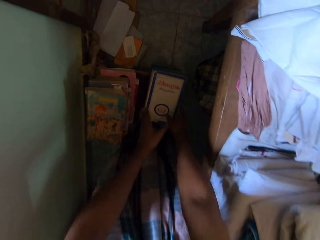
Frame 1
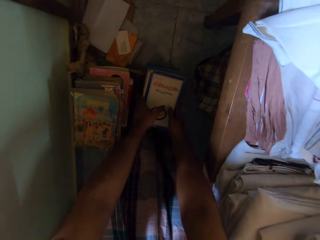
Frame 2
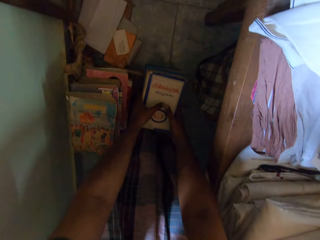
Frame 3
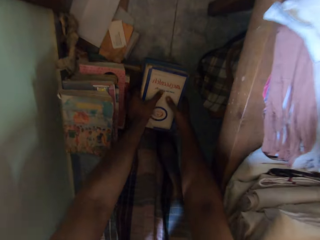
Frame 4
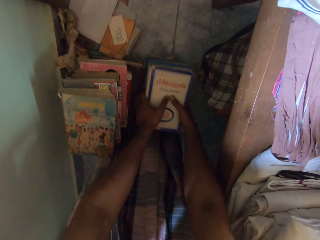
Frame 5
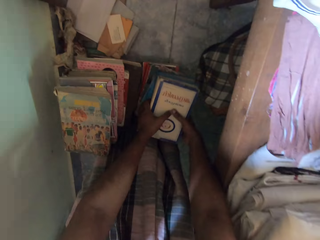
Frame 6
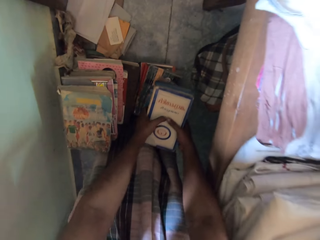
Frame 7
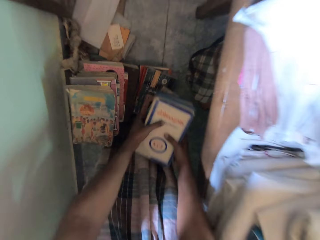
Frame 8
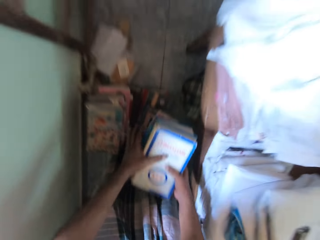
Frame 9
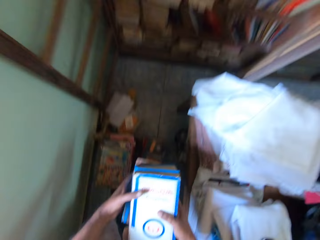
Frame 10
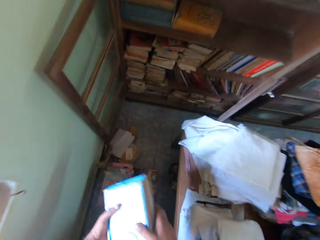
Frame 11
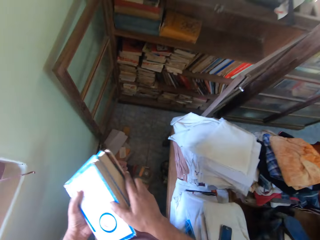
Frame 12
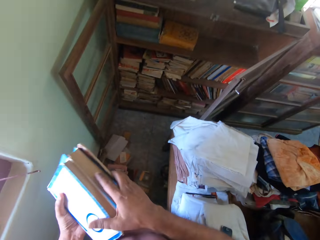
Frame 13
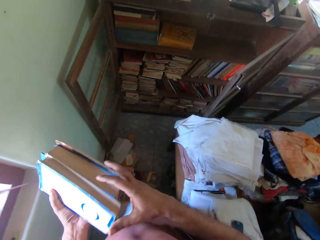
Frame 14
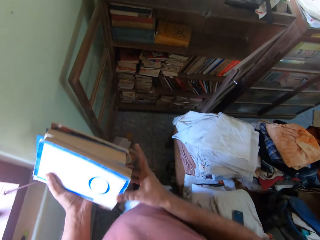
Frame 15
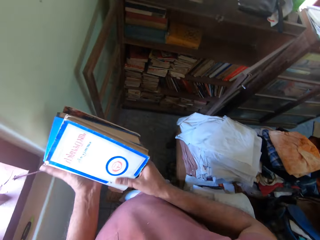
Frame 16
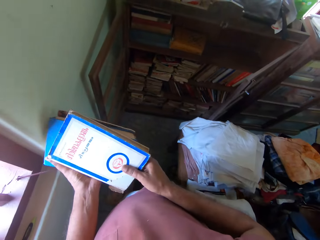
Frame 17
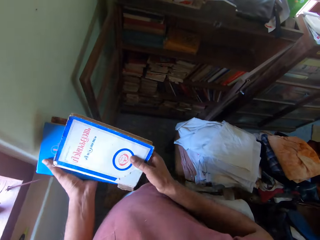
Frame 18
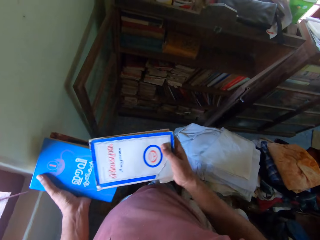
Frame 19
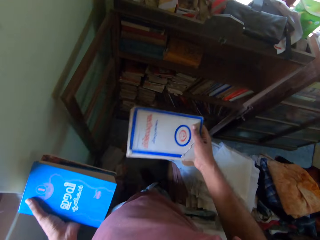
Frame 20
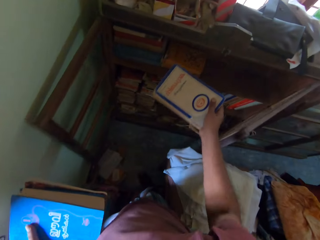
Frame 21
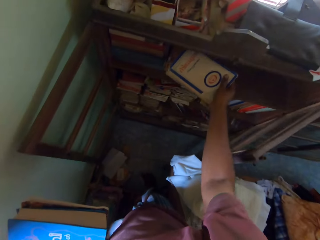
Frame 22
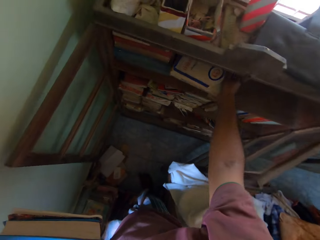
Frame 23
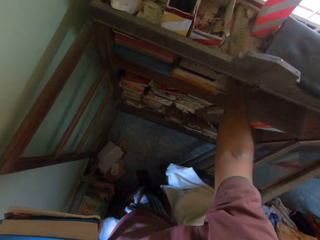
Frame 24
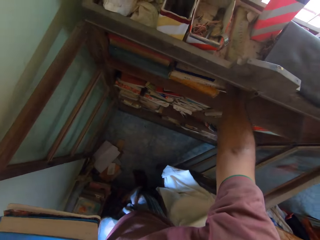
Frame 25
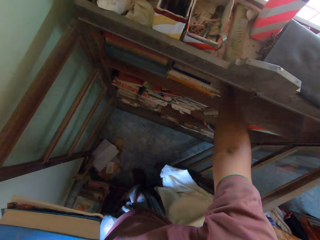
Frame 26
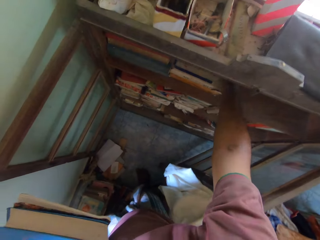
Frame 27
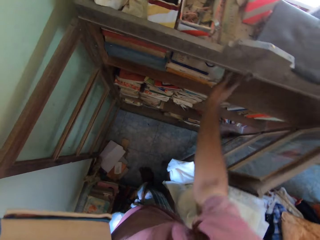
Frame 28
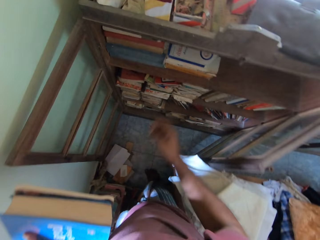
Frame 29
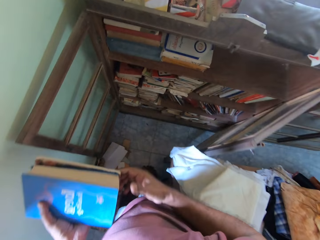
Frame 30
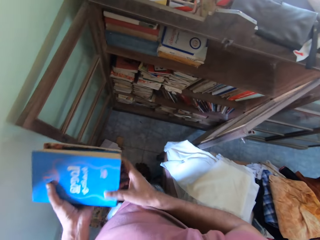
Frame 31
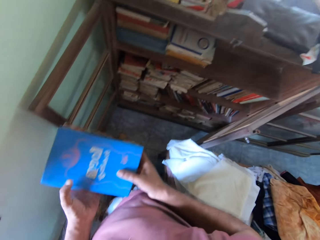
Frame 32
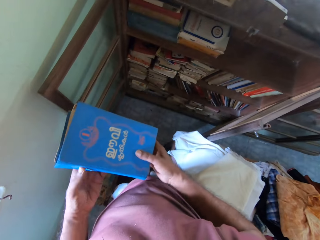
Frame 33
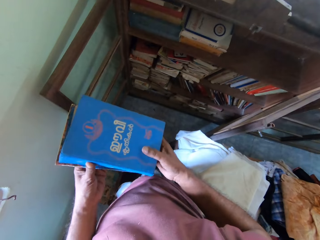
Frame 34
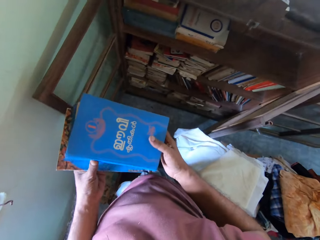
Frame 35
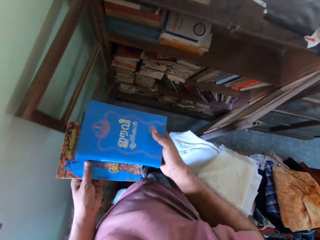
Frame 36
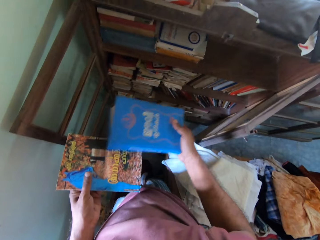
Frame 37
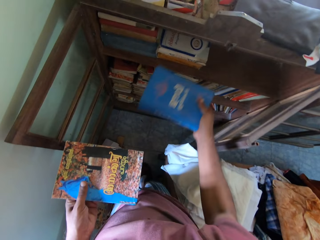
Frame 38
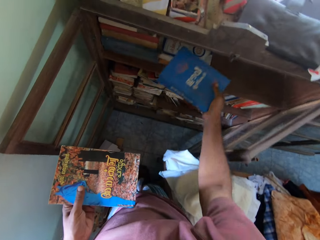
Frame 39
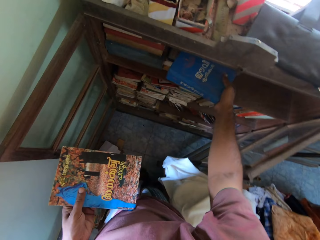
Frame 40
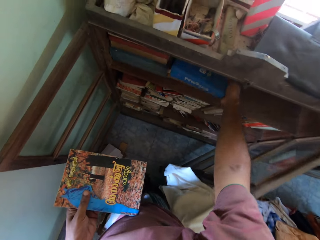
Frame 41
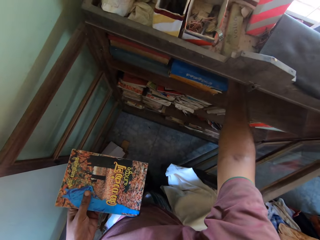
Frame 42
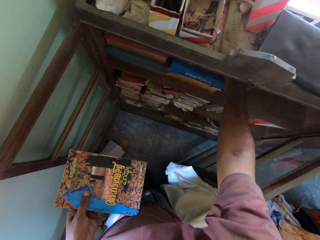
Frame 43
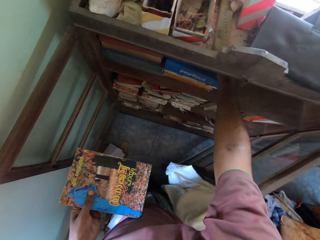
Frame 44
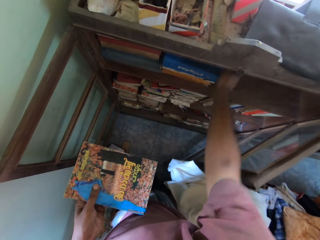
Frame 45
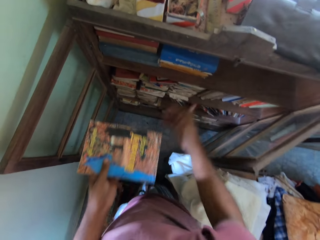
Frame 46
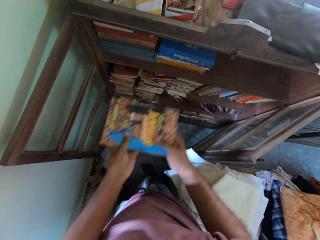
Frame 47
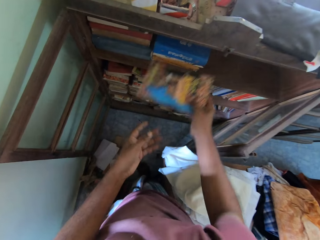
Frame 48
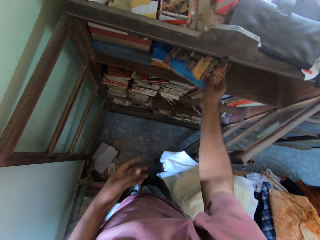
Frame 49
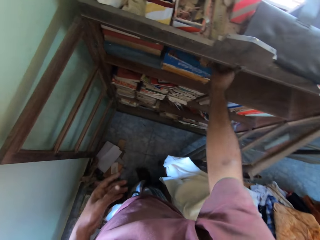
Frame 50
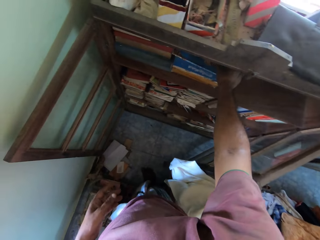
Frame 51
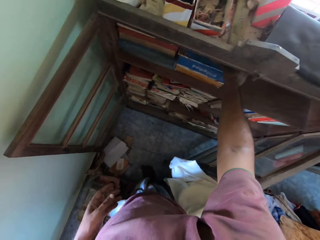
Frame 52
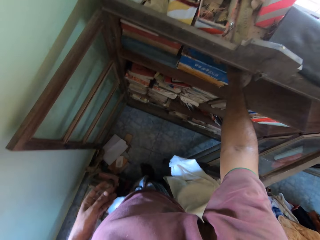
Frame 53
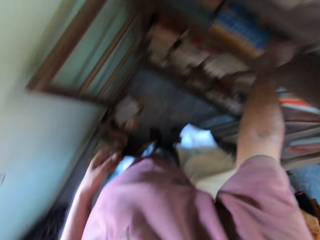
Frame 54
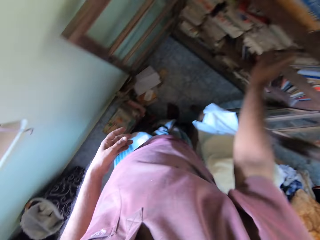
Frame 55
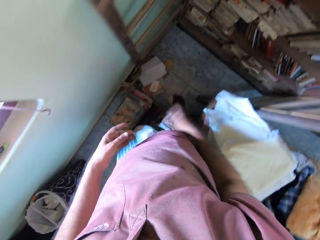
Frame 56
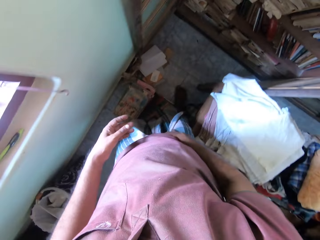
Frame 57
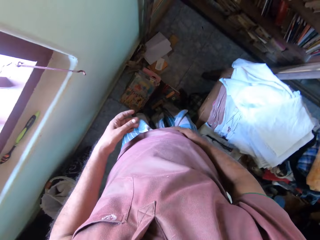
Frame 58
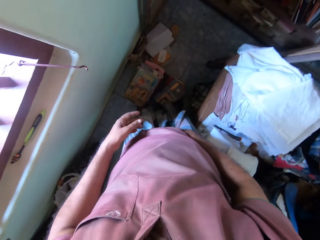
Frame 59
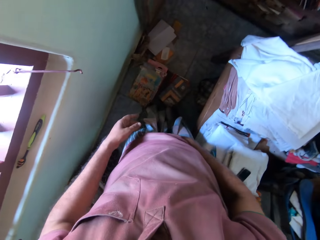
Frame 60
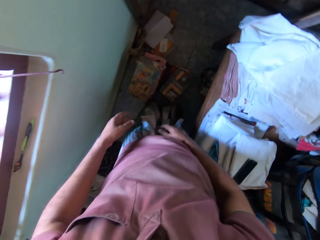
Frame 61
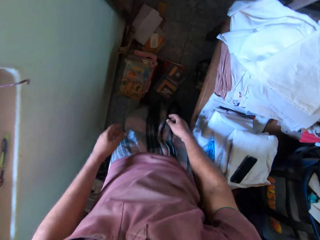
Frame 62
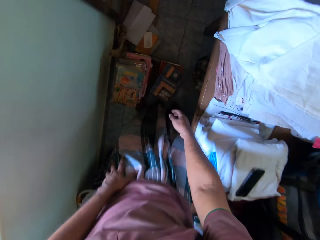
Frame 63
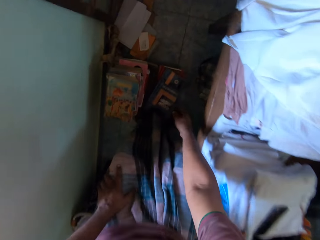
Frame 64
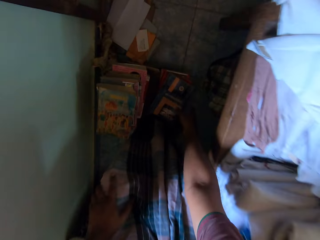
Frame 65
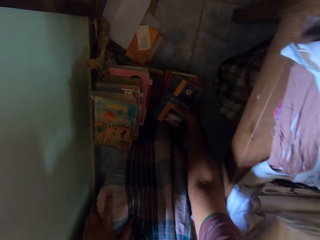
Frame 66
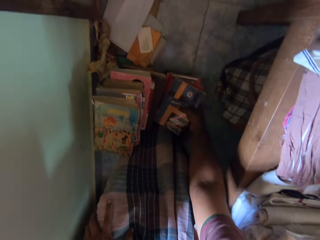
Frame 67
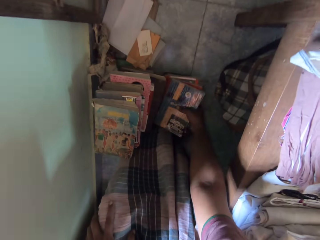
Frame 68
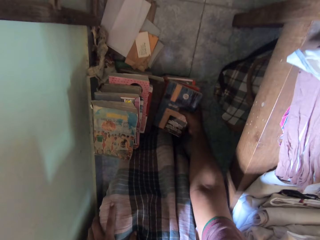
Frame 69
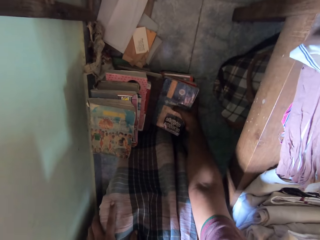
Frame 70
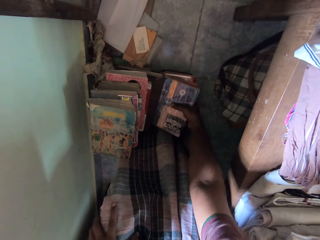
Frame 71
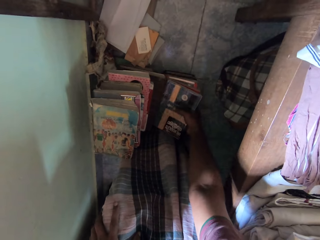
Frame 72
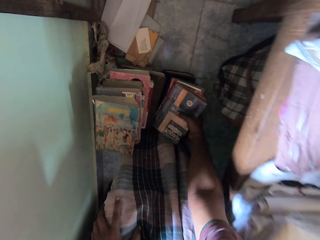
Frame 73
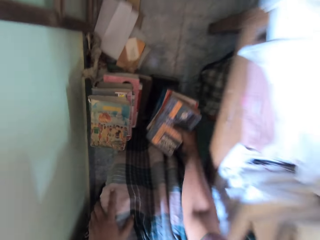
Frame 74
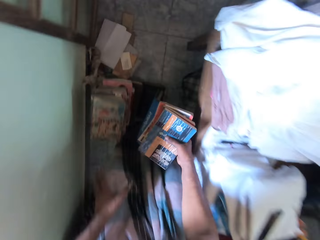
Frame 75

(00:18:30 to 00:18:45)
The camera wearer picks books from the floor with his hands. He grabs the book with the right hand. He places a book in the shelf with his right hand. He grabs the book with the right hand again. He places a book in the shelf with his right hand again. He places a book in the shelf with his right hand once more. He holds the cloth. He bends in the room. He picks books from the floor with his right hand.

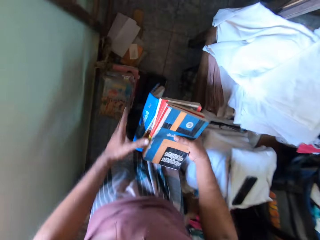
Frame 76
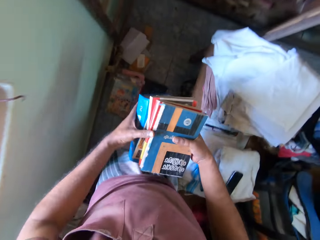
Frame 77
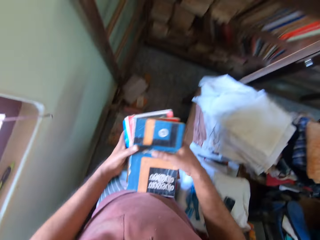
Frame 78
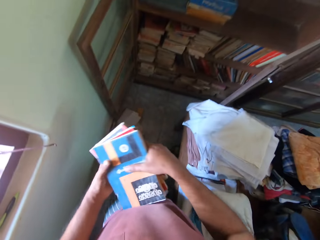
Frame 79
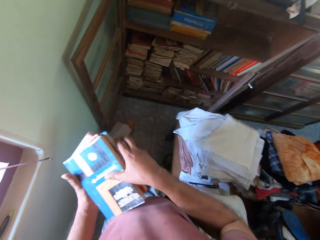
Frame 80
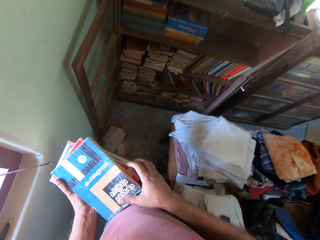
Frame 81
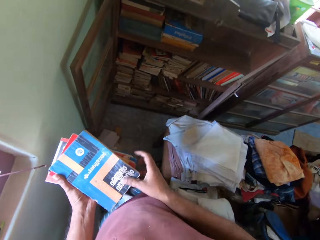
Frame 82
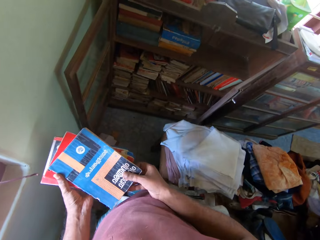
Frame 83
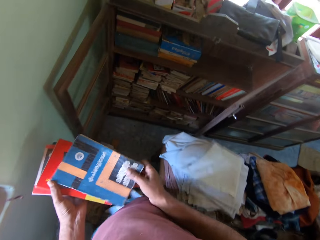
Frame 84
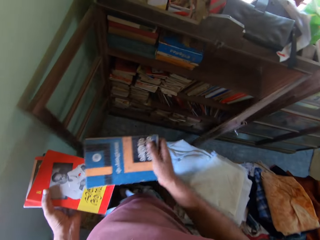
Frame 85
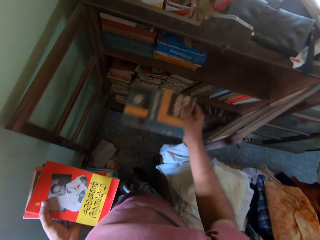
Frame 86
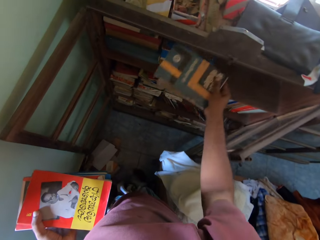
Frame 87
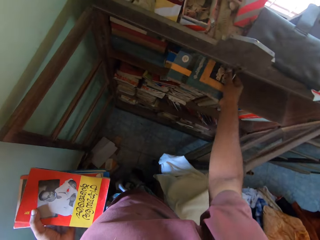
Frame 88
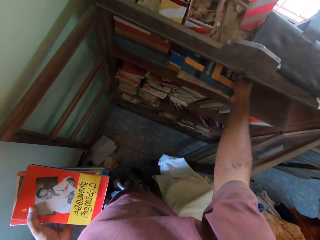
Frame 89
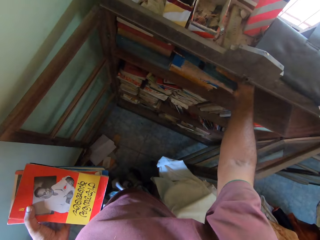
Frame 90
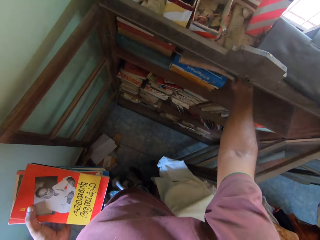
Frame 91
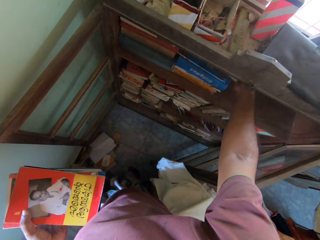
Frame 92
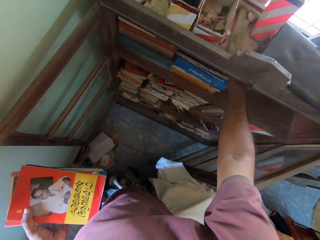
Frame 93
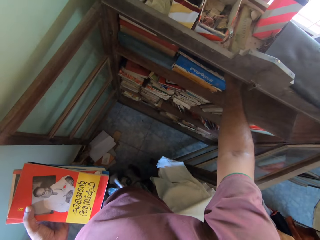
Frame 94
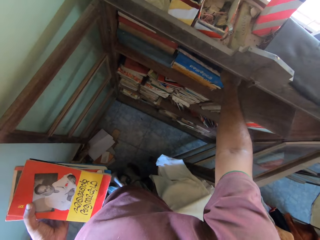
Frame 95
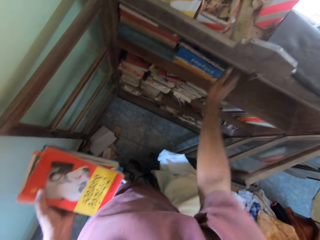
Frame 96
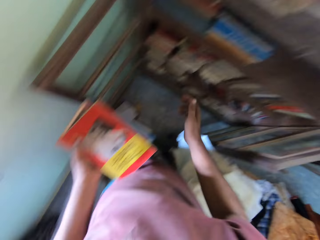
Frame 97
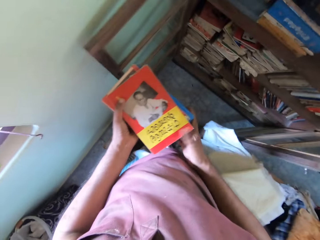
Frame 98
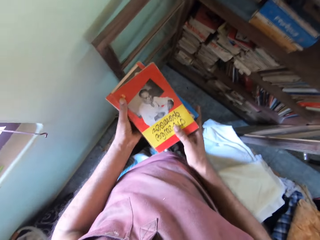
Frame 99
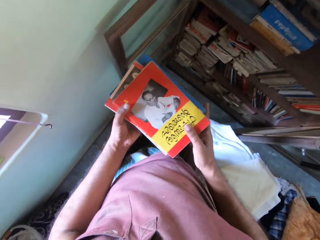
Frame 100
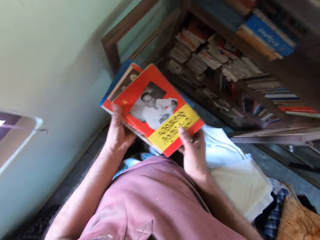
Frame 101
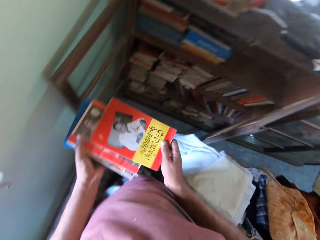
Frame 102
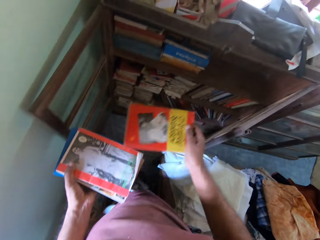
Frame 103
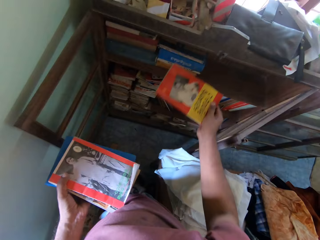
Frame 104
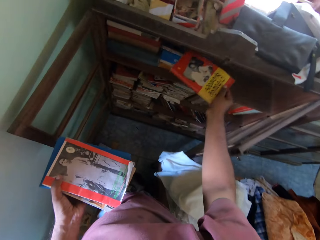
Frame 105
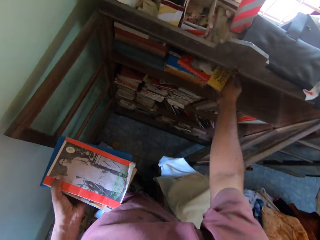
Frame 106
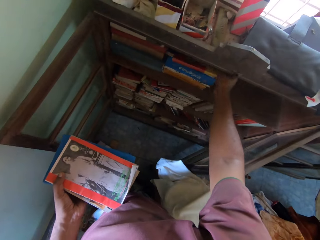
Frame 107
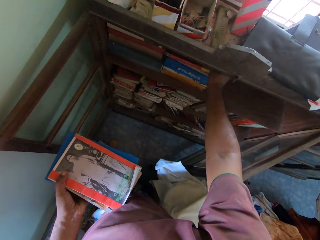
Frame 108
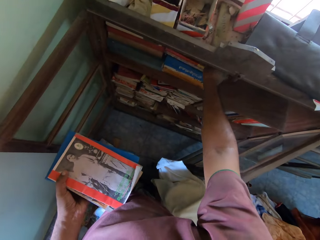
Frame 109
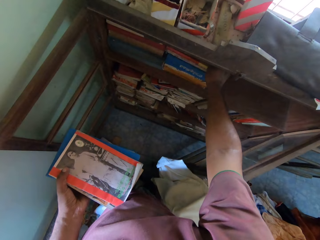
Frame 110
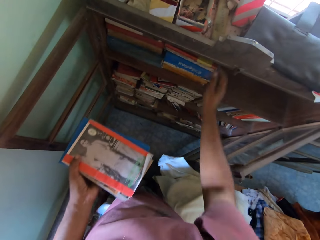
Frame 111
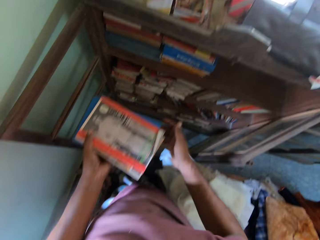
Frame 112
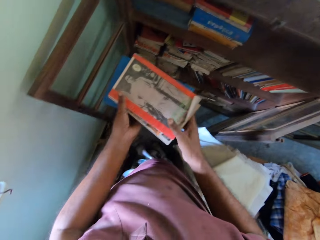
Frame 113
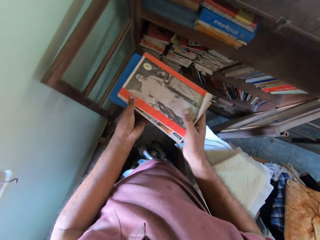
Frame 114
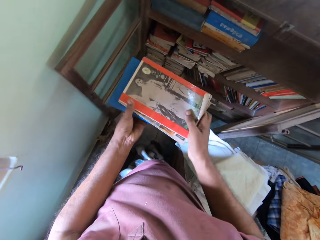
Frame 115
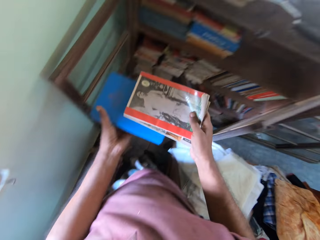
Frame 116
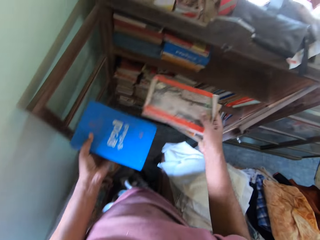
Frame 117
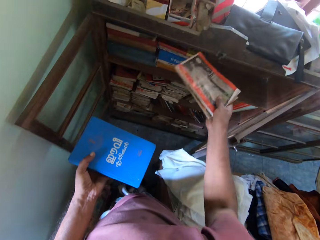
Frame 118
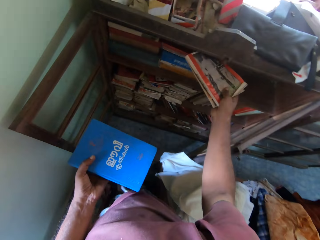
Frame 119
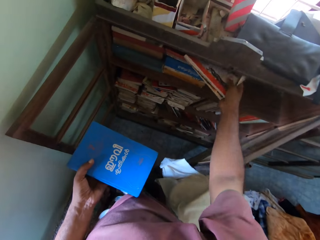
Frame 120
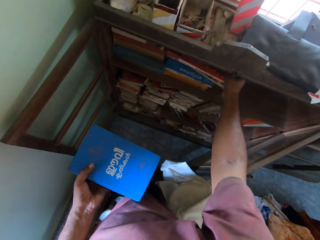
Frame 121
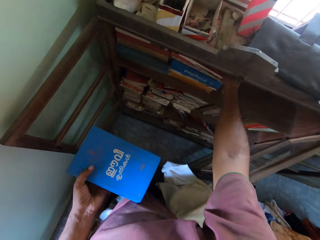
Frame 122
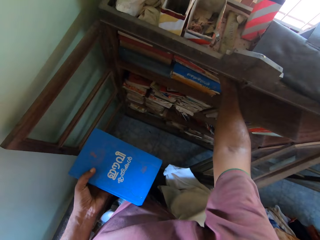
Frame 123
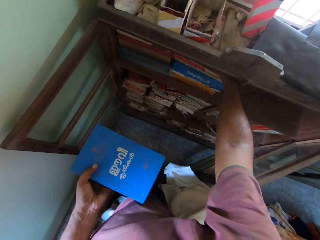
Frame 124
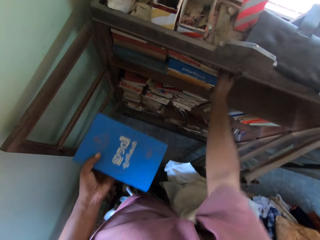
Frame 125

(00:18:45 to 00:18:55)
The camera wearer holds the books with the left hand. He grabs the book with the right hand. He places a book in the shelf with his right hand. He places a book in the shelf with his right hand again. He grabs the book with the right hand. He places a book in the shelf with his right hand again. He grabs the books with the right hand.
